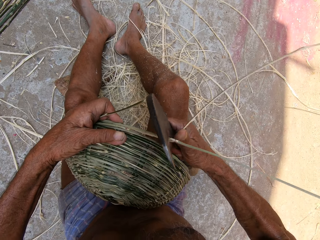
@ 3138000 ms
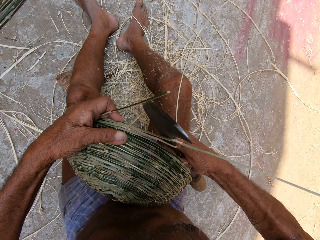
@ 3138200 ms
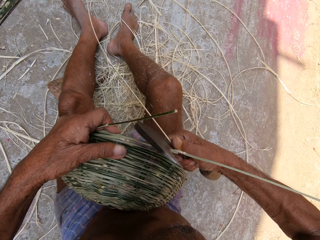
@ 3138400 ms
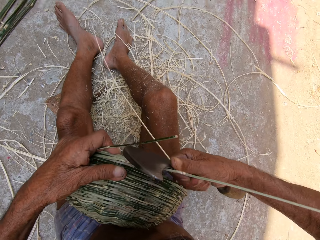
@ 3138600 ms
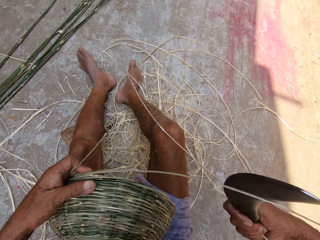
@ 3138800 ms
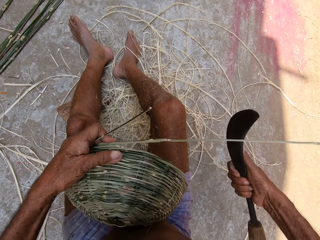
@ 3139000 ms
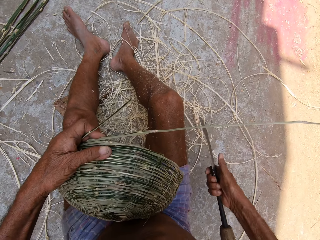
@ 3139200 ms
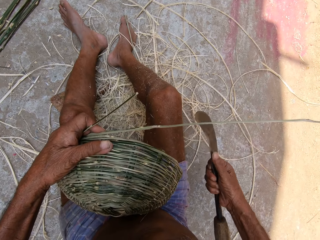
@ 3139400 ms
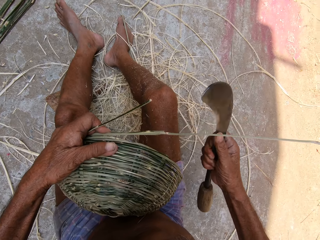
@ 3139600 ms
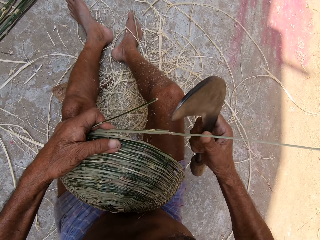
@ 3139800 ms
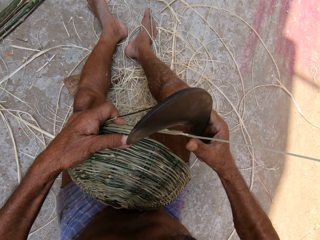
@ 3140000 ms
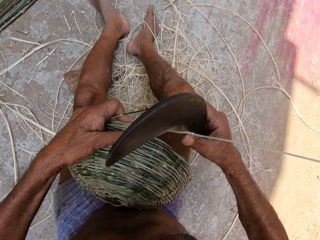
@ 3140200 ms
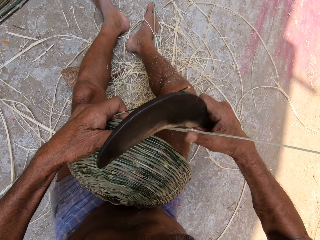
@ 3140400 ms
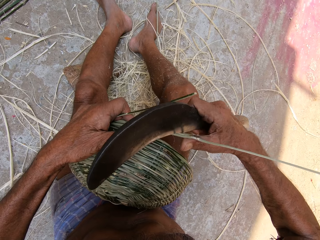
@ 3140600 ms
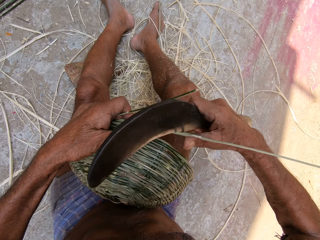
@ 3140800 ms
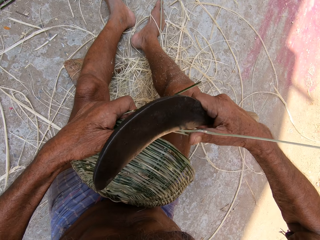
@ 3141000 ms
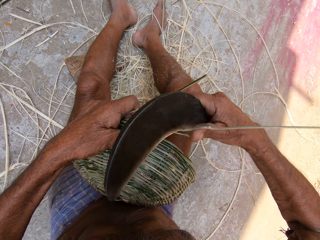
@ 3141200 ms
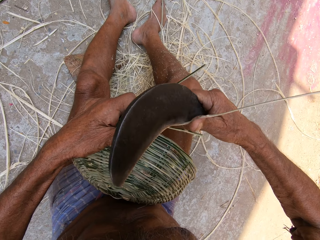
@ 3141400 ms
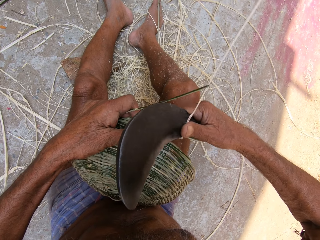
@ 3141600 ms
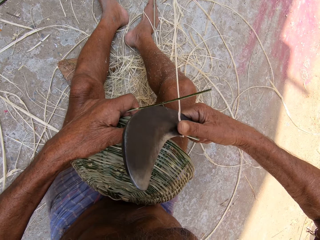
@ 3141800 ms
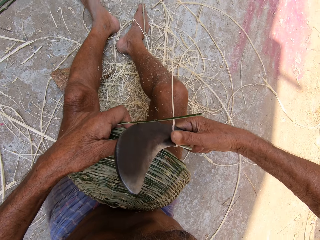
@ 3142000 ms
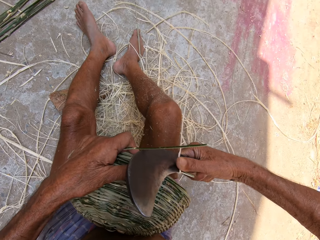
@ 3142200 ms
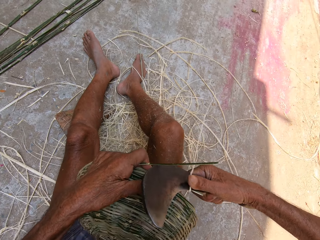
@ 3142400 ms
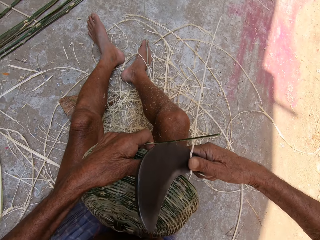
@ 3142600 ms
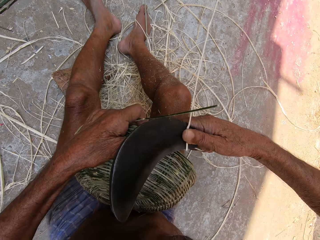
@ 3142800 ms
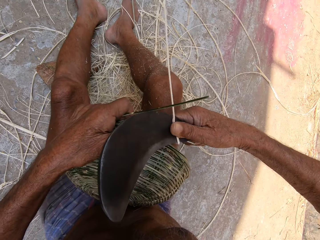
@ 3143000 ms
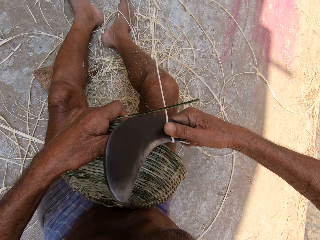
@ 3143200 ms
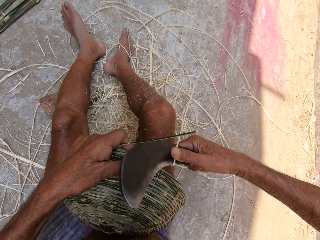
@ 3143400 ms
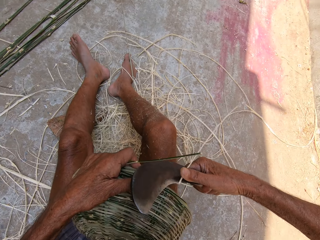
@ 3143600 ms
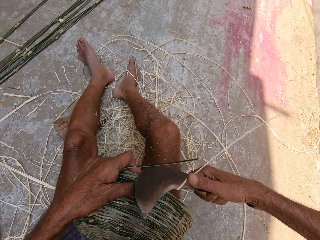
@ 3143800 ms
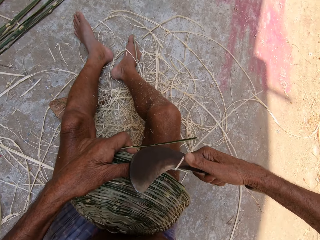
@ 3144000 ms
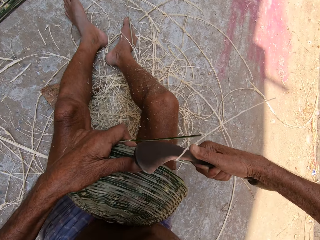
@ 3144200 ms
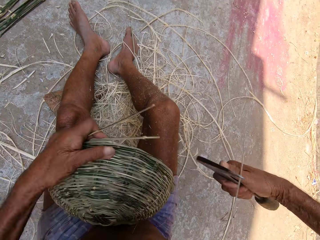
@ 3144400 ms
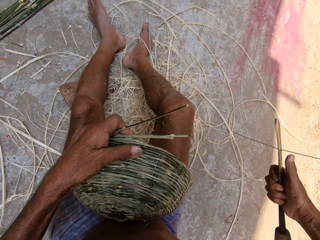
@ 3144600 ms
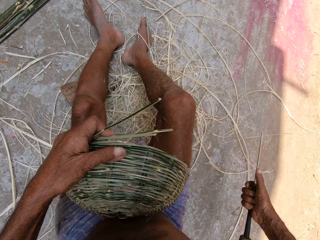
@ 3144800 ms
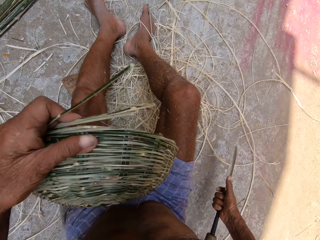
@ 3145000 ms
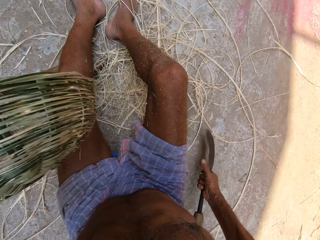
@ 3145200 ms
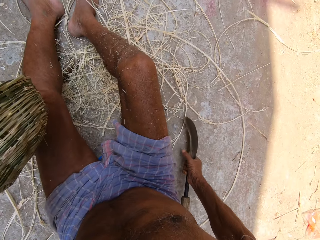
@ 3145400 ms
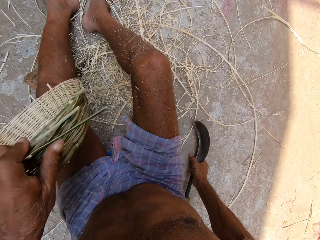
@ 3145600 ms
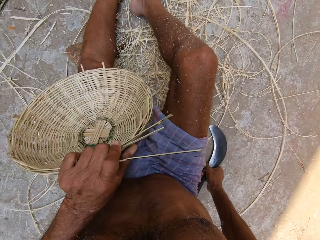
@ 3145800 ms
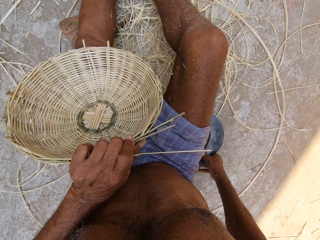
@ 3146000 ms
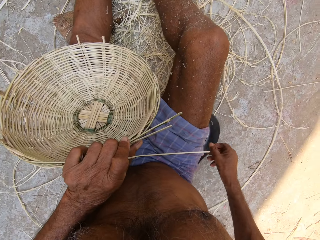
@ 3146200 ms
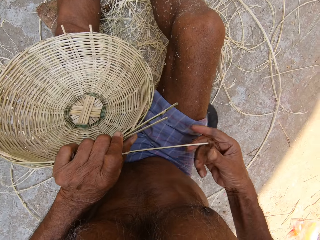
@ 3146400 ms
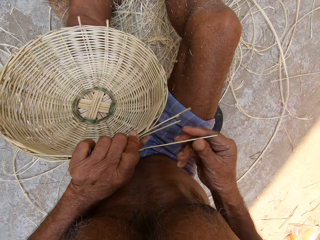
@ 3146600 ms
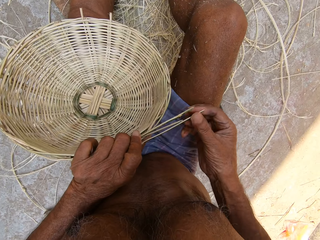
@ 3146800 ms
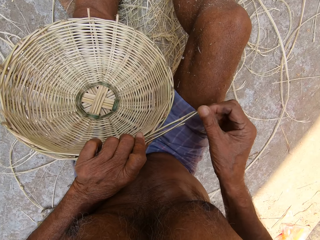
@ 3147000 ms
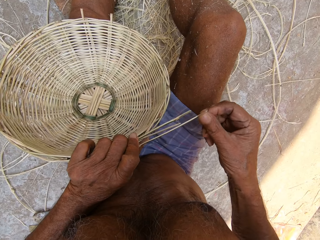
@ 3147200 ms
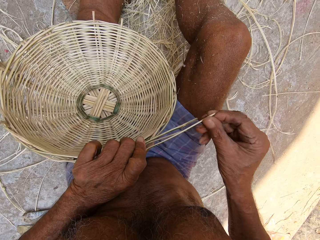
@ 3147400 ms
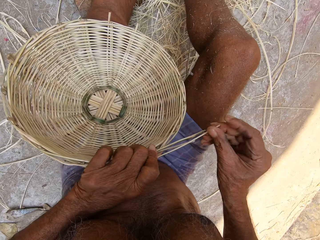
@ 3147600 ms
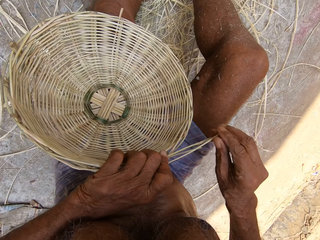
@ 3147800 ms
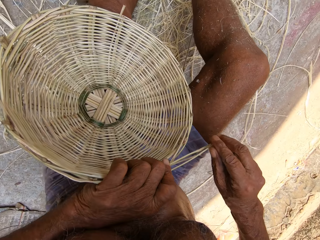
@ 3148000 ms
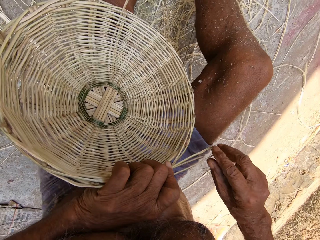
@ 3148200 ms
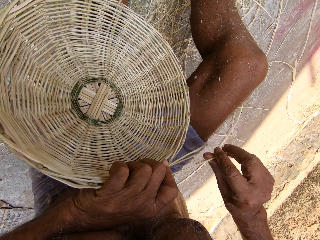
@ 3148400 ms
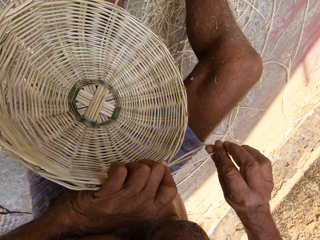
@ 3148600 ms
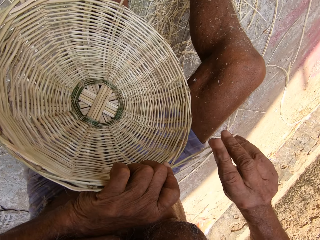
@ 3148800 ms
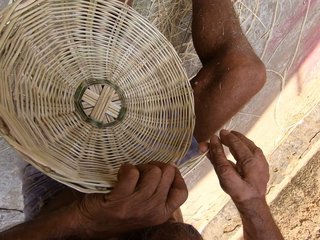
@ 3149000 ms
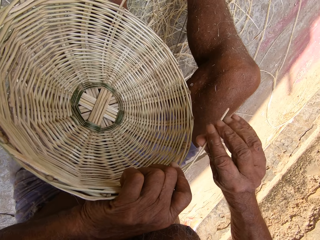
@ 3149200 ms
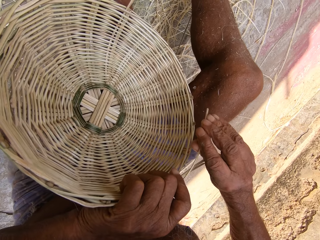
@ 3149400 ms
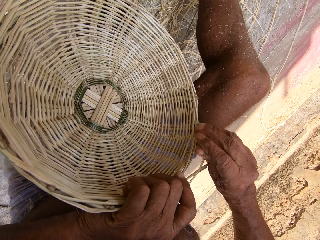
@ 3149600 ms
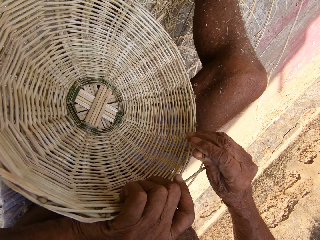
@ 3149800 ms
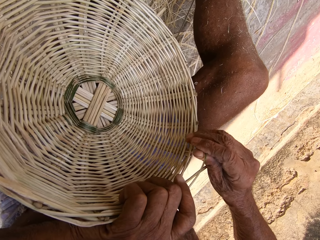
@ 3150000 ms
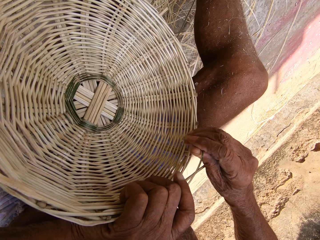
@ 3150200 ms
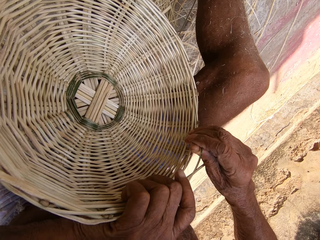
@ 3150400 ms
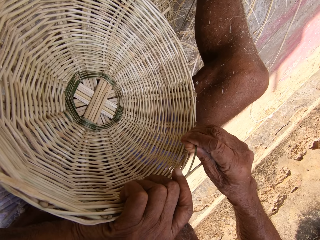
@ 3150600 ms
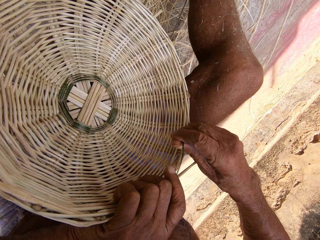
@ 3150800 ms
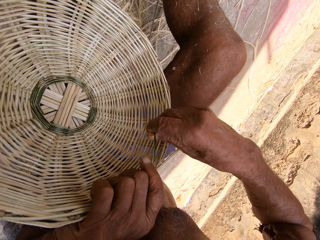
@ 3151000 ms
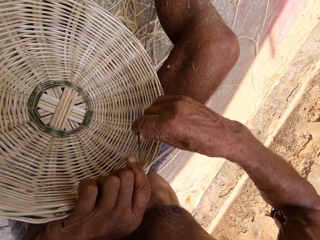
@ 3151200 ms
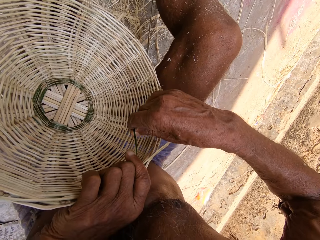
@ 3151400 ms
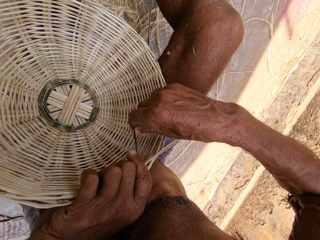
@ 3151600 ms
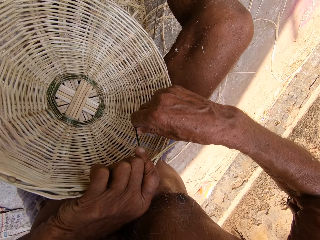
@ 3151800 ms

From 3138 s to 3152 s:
The camera wearer cuts the sisal rope. He cuts the sisal rope again. He drops the sickle in his right hand on the floor. He inserts the bamboo strip into the basket with his right hand. He weaves a sisal bag.

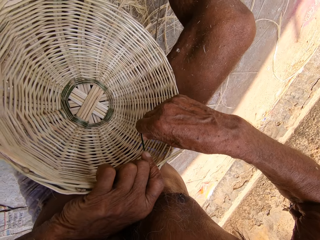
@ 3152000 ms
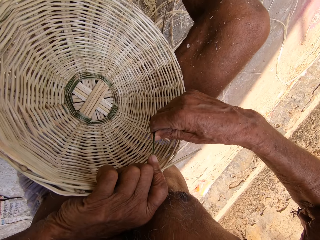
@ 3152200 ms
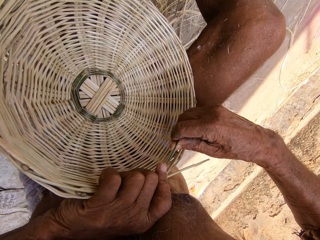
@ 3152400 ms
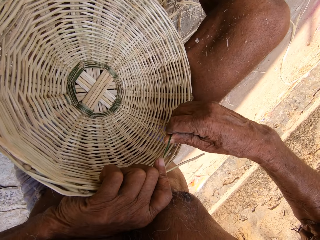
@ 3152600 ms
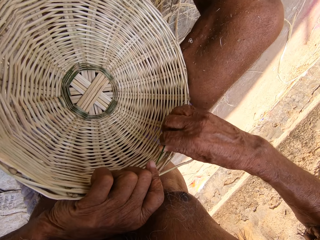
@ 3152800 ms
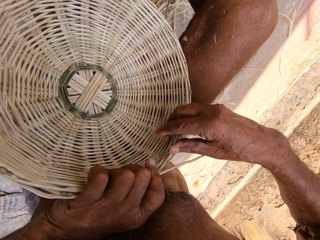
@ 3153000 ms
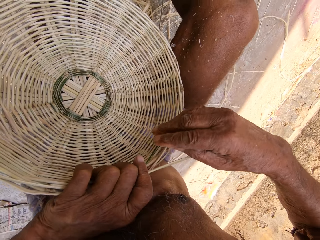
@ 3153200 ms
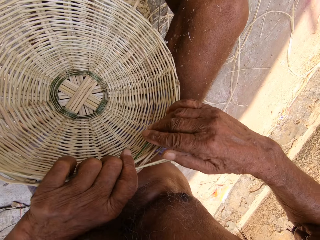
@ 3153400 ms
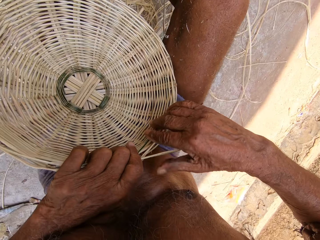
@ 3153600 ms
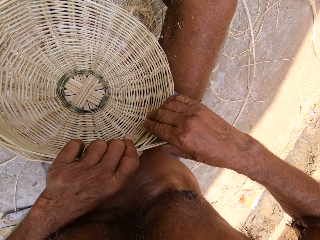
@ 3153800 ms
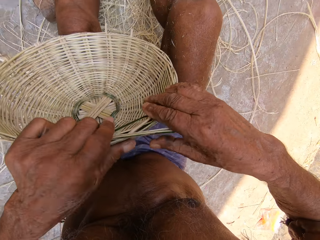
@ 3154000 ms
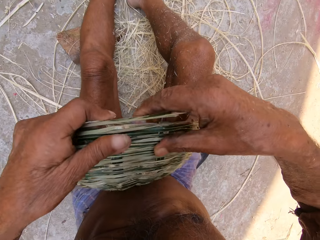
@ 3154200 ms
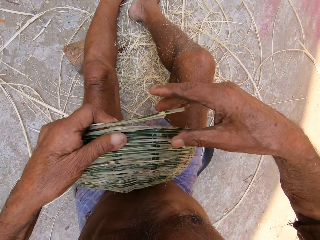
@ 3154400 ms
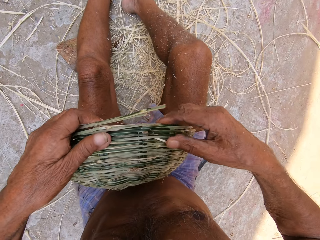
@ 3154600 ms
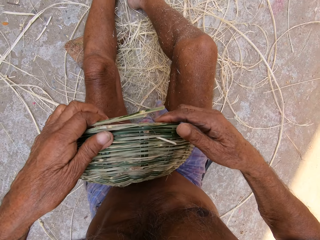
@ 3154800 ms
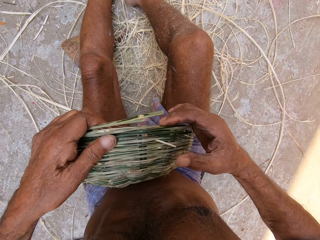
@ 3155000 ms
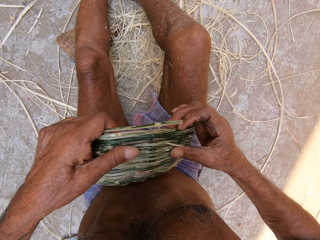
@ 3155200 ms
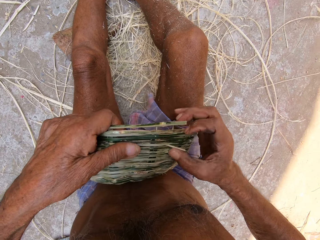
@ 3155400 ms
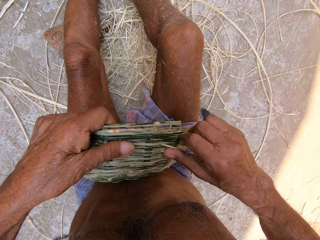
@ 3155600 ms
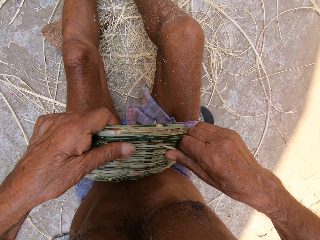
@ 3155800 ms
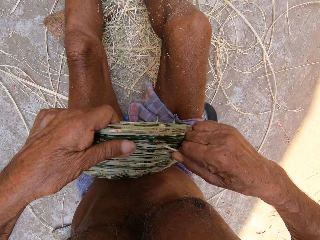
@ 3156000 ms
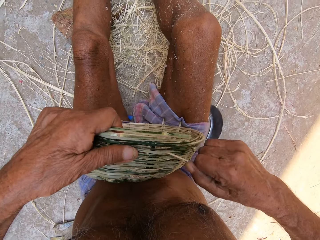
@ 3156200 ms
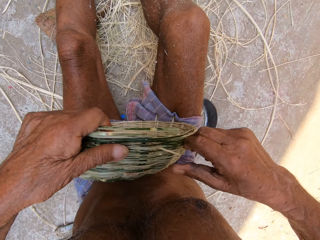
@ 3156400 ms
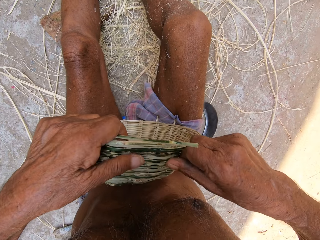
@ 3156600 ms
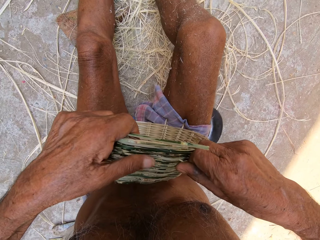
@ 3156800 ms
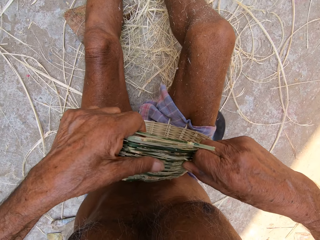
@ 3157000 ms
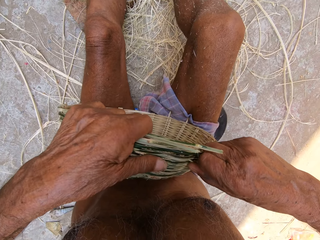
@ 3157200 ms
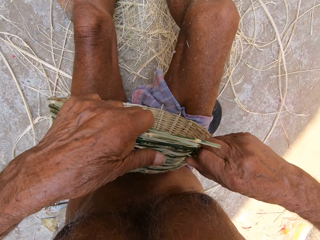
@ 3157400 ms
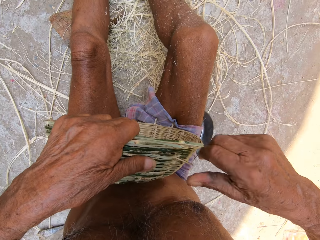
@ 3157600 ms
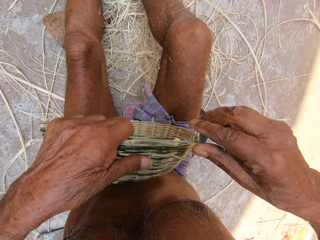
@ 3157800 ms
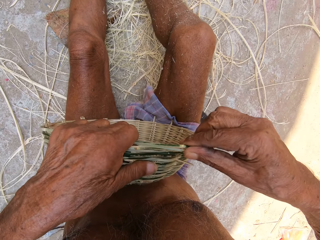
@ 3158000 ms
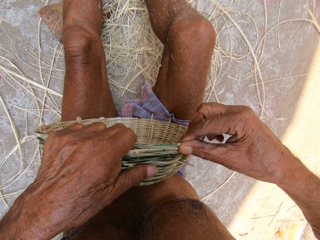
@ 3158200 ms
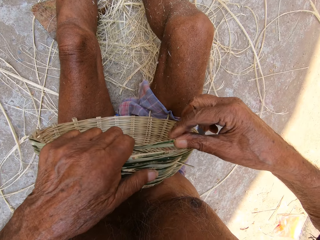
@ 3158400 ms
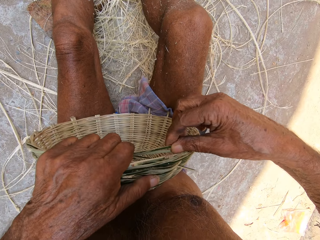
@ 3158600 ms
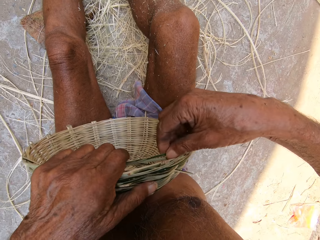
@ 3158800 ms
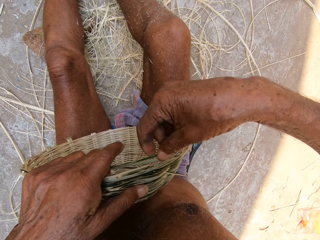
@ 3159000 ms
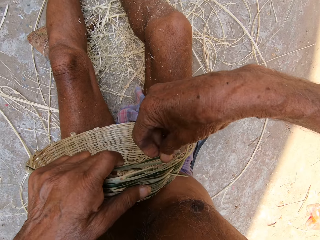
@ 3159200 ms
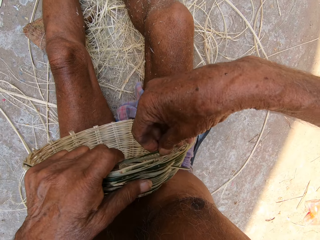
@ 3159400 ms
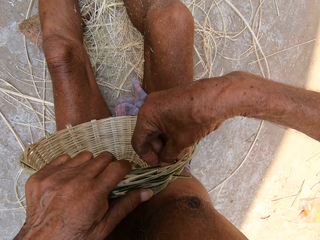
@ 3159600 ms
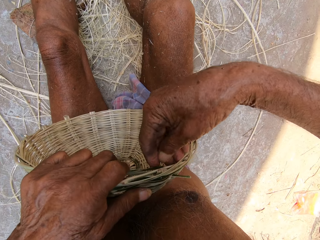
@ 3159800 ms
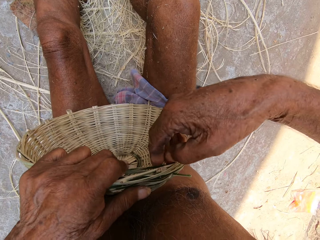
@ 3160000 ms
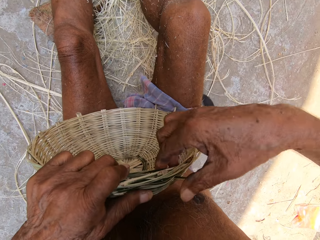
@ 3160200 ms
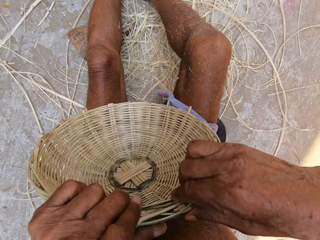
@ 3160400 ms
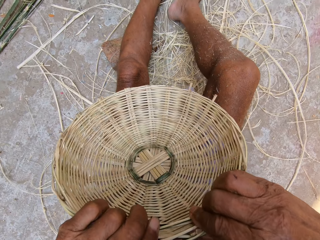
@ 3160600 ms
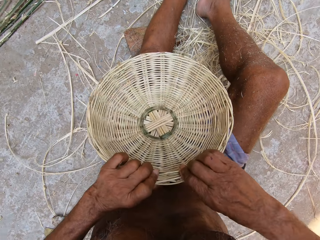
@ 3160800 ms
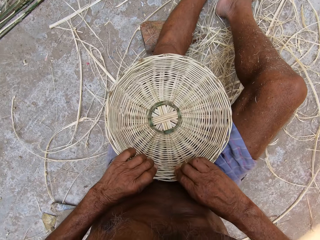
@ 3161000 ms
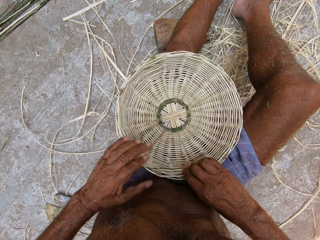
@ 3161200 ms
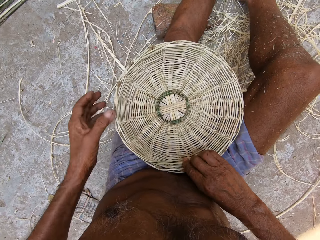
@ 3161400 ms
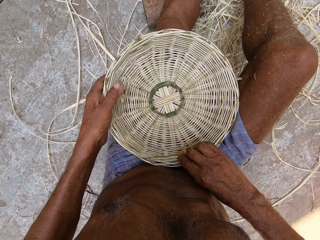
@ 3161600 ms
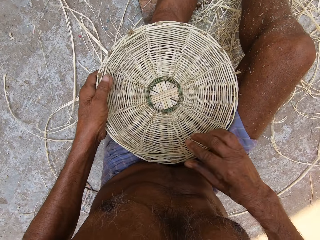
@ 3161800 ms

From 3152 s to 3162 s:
The camera wearer pulls the bamboo strip in the bamboo with his right hand. He adjusts the bamboo strip with his right hand. He picks up the basket with his hands. He places the basket in his hands on his laps.
